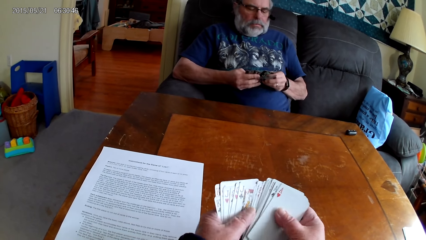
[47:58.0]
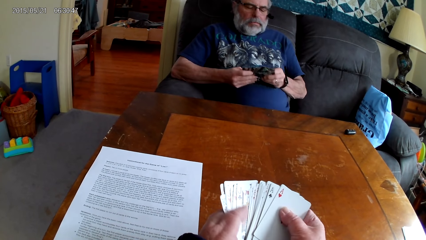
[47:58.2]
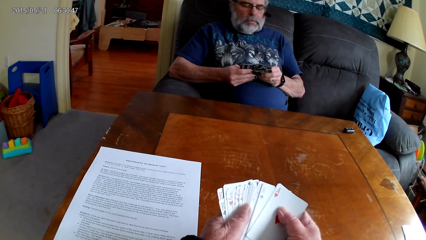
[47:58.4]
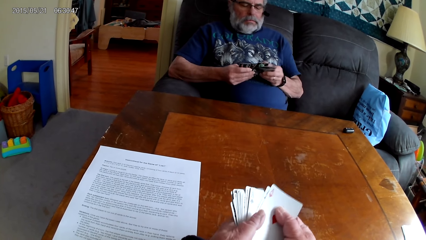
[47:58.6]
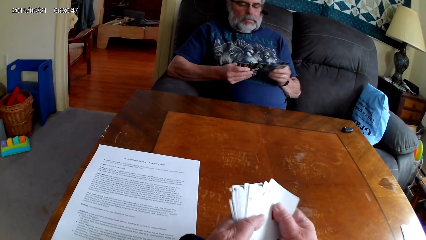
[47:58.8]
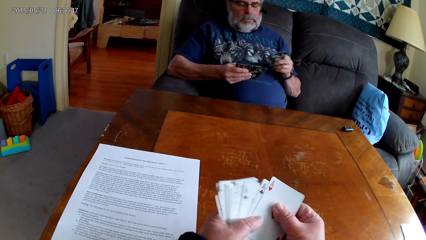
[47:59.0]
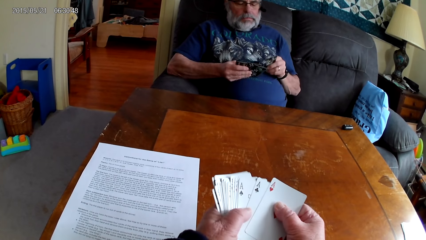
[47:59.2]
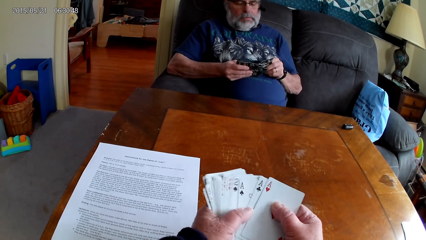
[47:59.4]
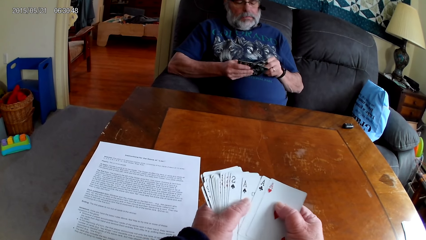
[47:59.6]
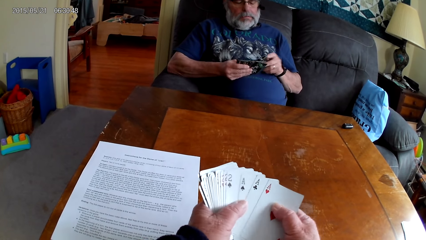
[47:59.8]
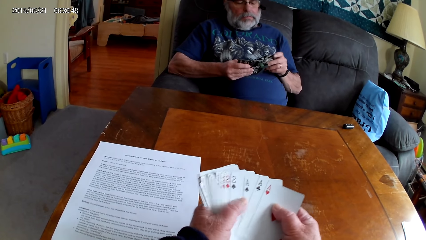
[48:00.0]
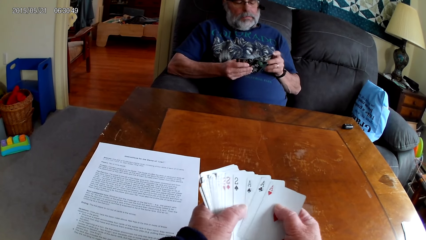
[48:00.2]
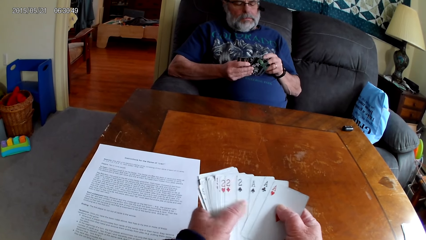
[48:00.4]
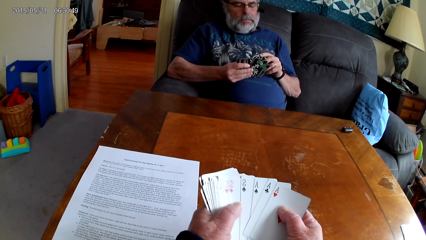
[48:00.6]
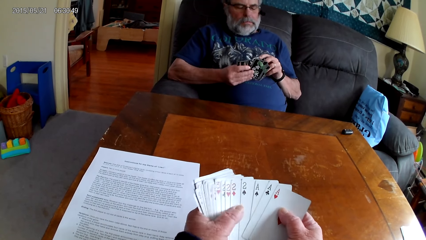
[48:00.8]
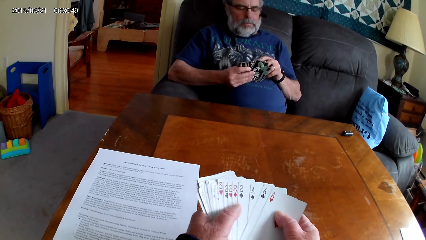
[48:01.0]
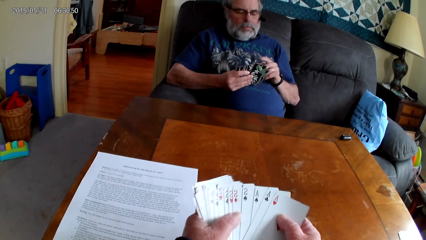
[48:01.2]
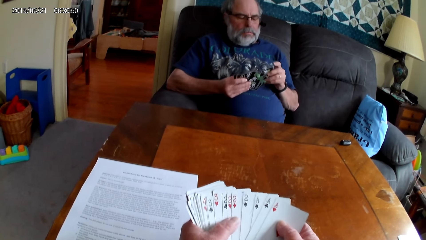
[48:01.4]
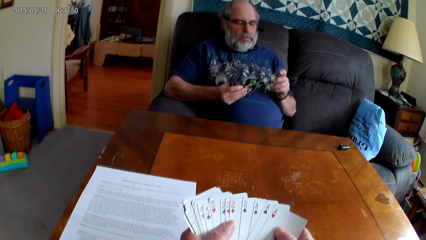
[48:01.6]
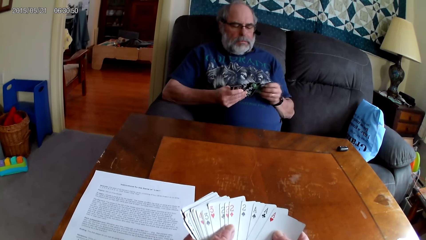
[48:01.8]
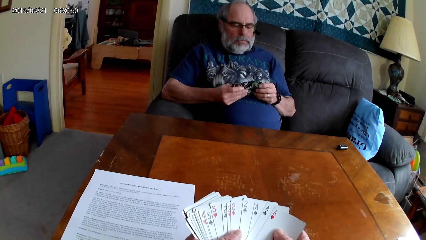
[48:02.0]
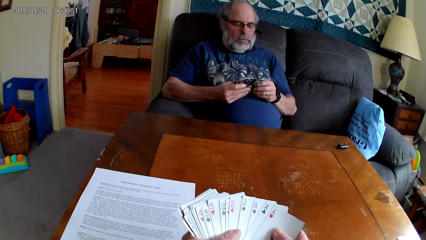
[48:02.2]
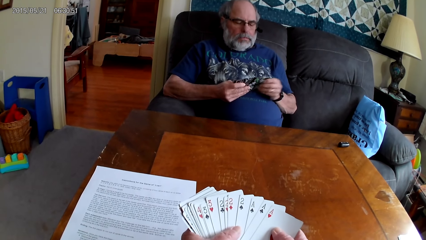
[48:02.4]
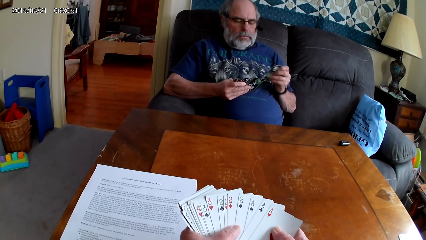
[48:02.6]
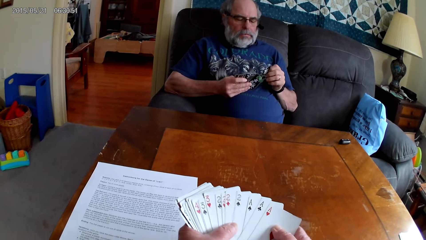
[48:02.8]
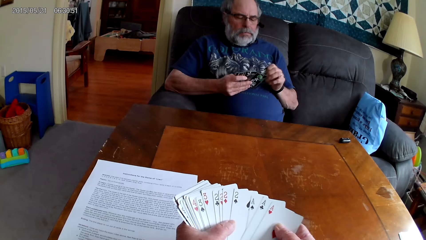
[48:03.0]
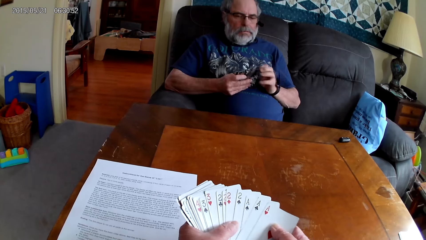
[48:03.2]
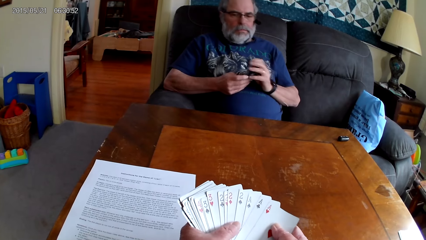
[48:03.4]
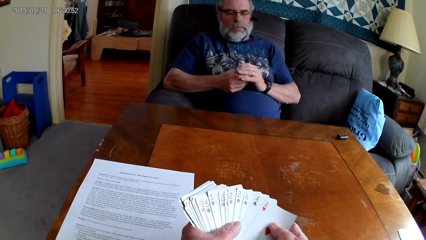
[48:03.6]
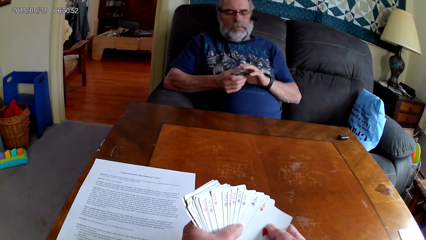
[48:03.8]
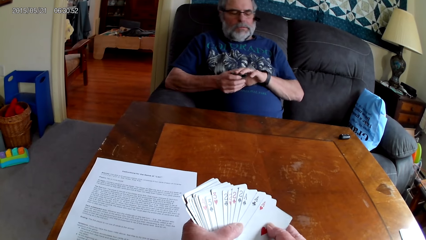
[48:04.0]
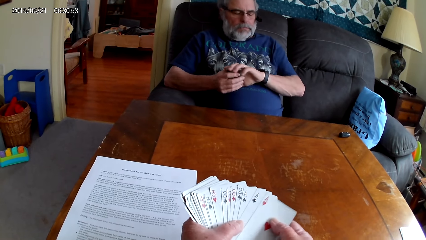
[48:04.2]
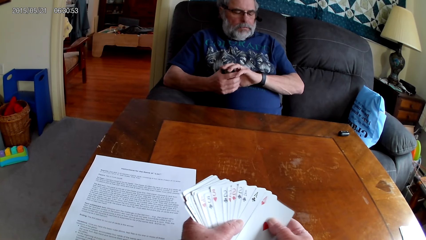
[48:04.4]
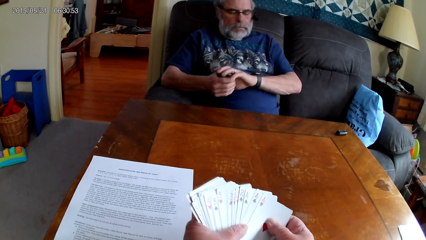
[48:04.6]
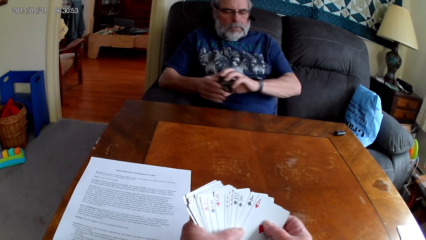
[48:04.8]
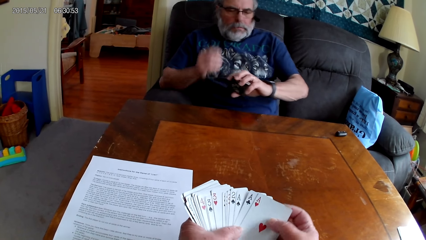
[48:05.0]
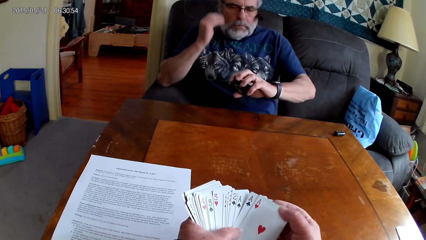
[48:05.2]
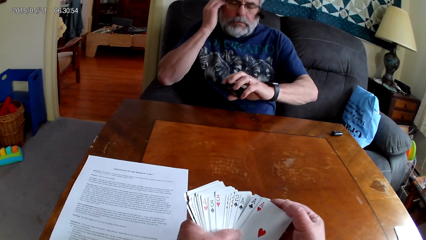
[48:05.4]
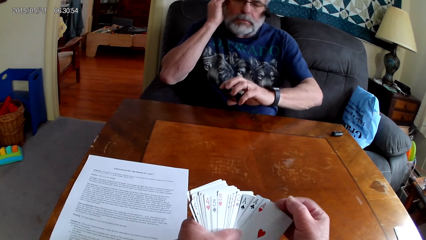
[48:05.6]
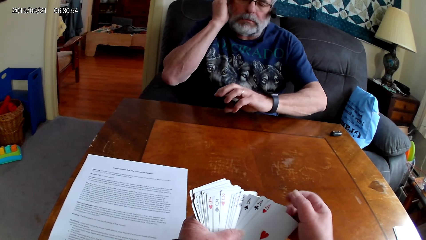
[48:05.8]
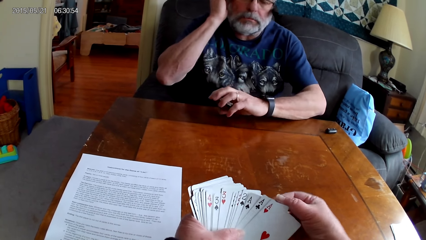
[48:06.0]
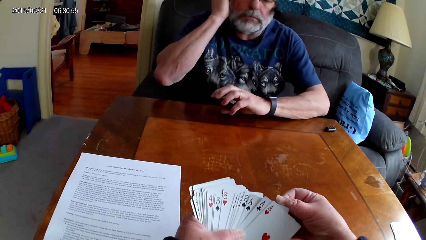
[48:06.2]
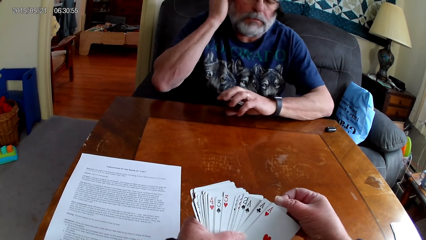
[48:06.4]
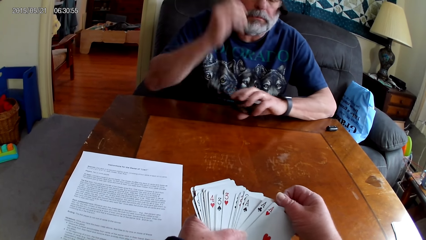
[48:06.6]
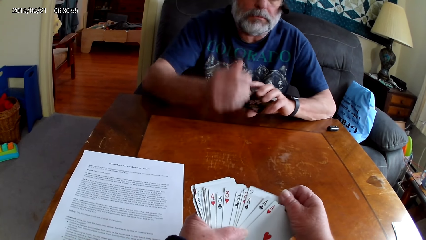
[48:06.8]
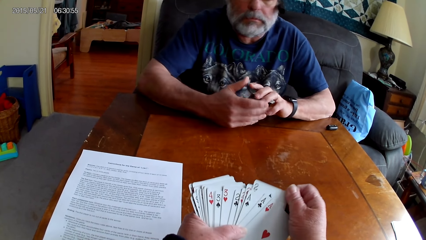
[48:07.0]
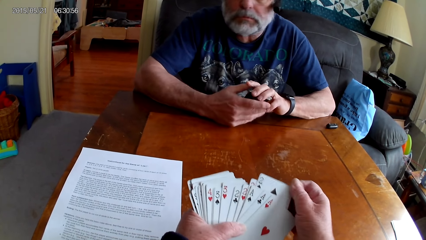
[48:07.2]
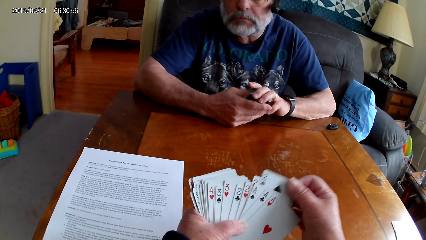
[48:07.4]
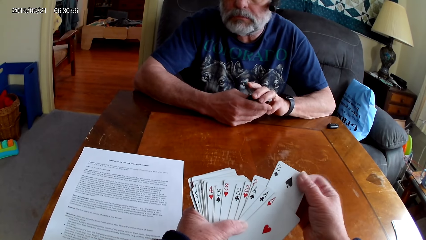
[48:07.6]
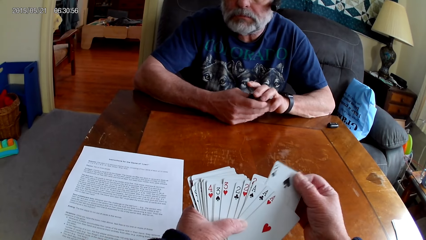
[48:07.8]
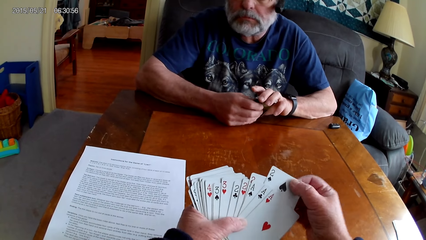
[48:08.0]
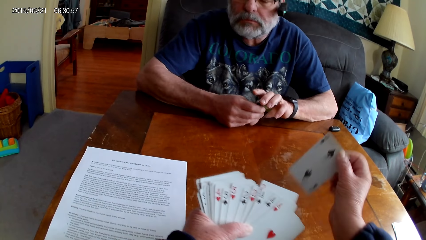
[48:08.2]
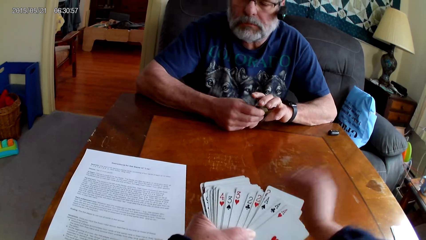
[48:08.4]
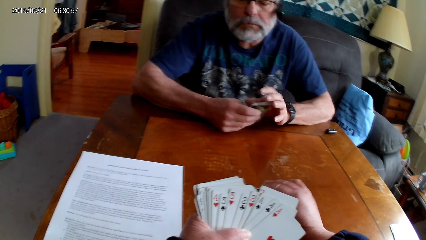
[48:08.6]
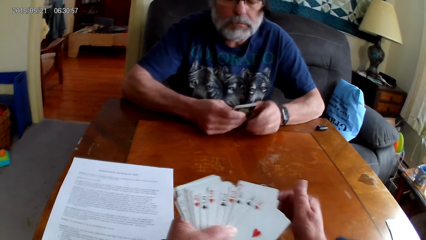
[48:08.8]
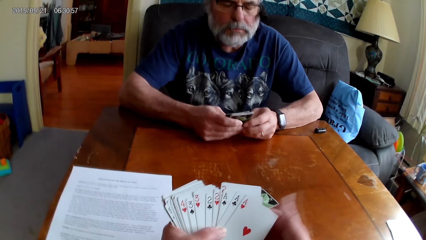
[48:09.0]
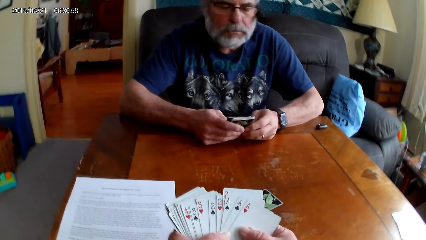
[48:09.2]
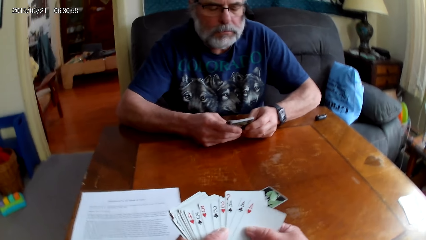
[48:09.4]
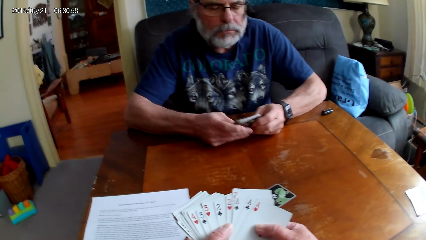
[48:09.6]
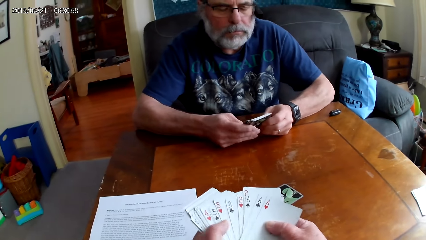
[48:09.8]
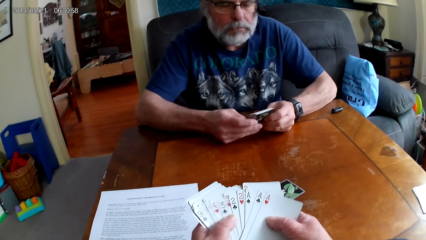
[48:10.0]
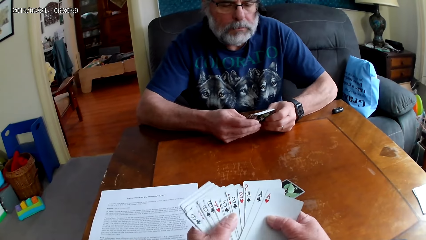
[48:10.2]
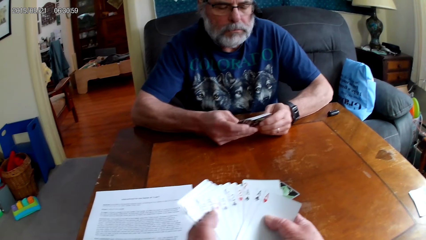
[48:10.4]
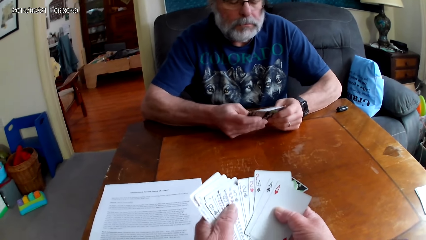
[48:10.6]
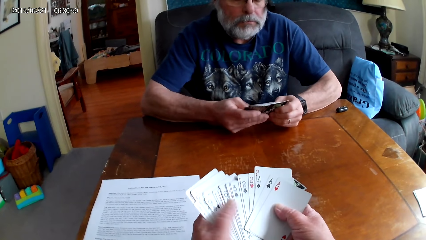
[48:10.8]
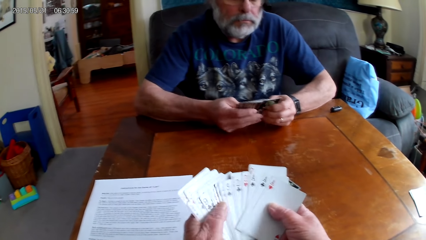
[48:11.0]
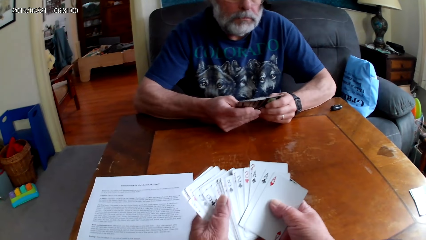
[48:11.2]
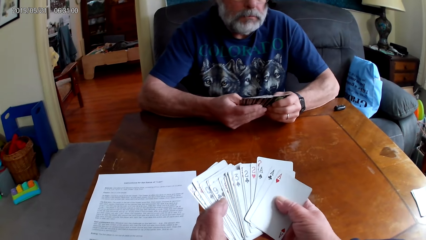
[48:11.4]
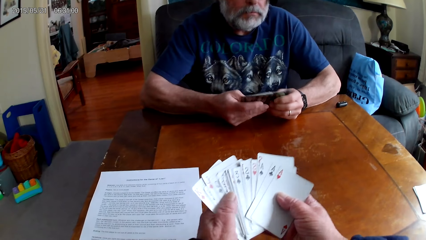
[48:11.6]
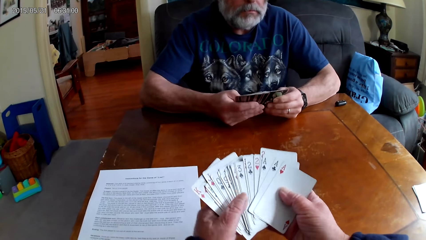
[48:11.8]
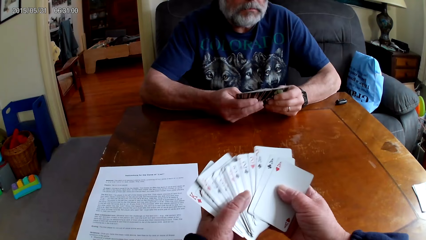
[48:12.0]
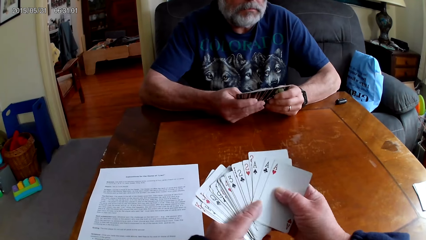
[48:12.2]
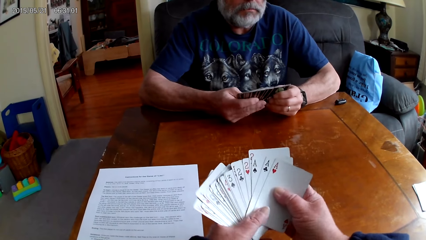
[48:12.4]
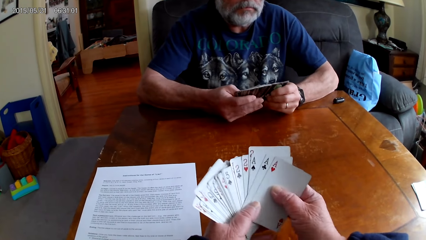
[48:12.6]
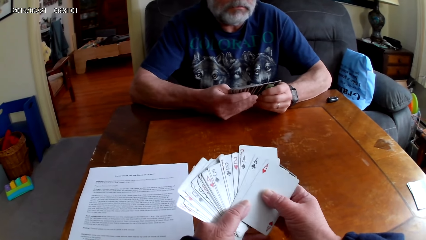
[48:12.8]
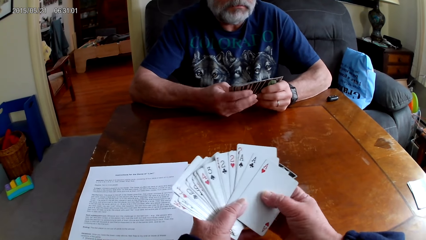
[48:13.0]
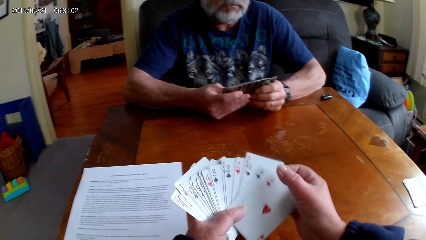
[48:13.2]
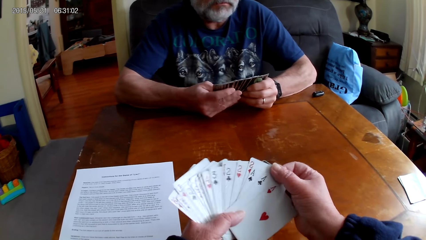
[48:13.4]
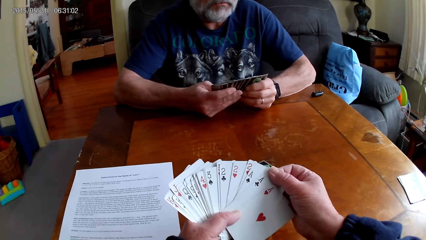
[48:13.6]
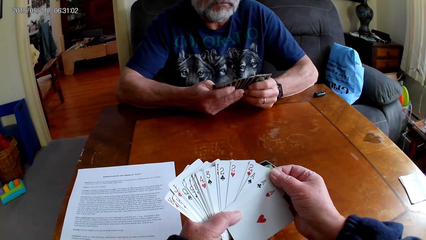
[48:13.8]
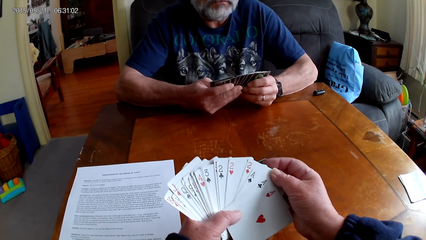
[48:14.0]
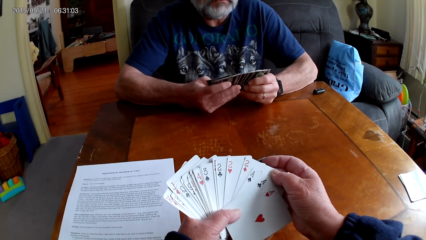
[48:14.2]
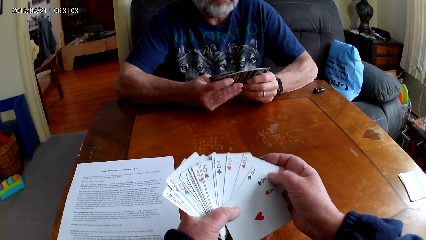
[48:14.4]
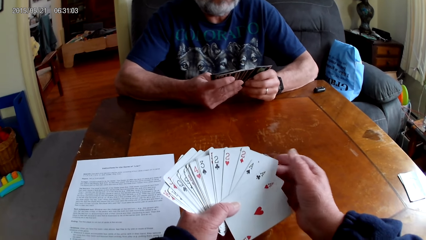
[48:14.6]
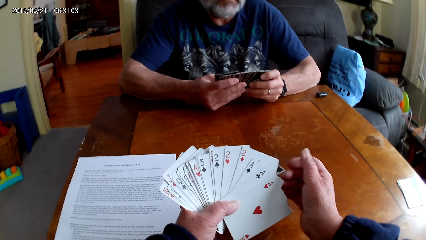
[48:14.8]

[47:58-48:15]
A man holds the playing cards with his right hand. The camera wearer puts the playing cards on the table. The man holds the playing cards with his hands. The camera wearer holds the playing cards with his hands. He spreads out the cards. The man spreads out the cards.
